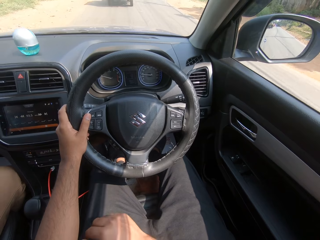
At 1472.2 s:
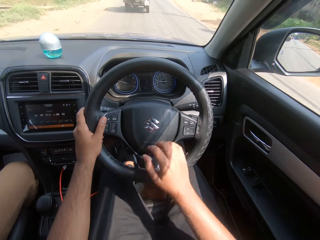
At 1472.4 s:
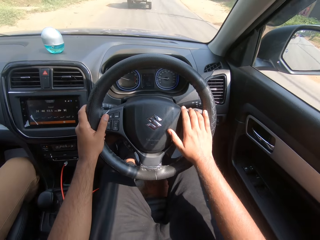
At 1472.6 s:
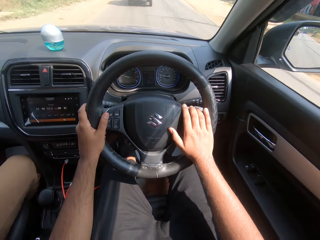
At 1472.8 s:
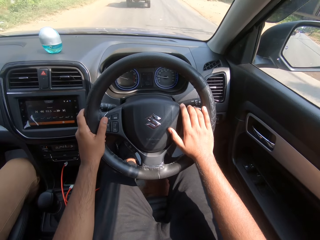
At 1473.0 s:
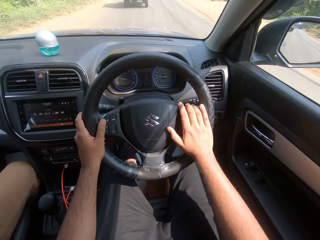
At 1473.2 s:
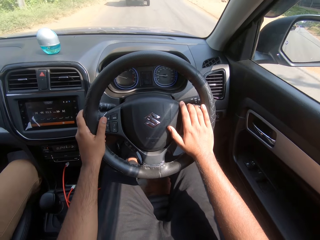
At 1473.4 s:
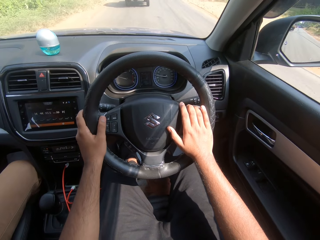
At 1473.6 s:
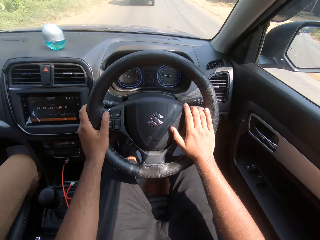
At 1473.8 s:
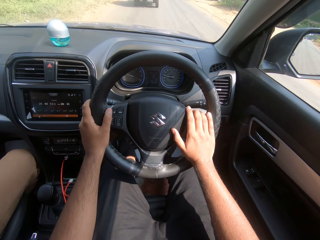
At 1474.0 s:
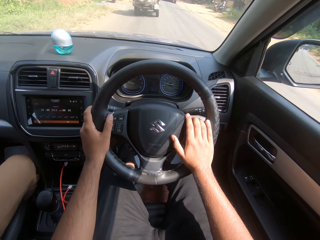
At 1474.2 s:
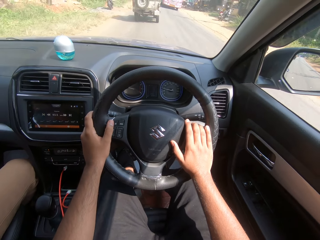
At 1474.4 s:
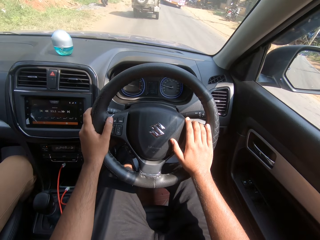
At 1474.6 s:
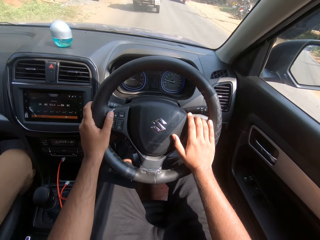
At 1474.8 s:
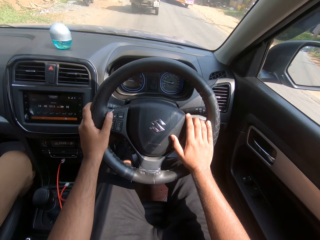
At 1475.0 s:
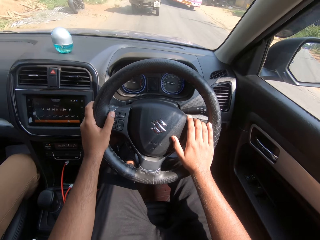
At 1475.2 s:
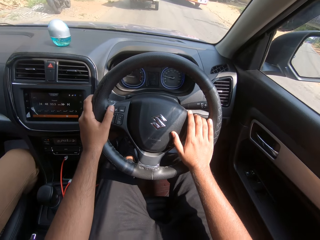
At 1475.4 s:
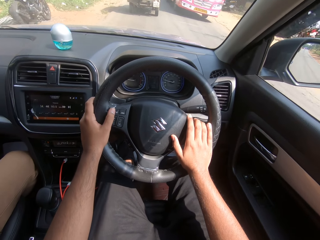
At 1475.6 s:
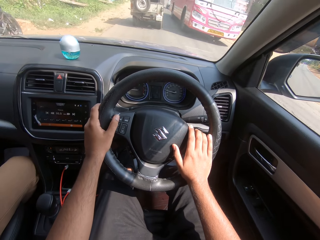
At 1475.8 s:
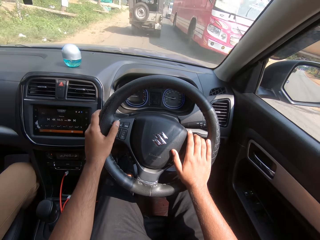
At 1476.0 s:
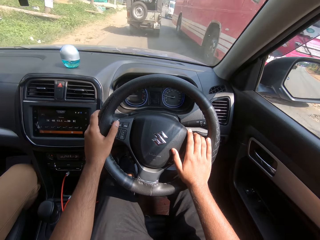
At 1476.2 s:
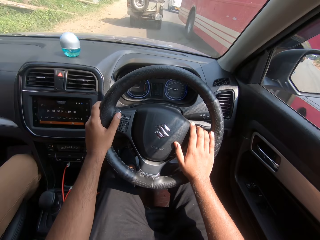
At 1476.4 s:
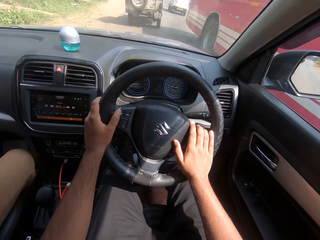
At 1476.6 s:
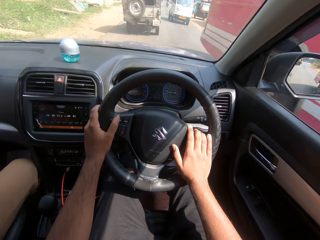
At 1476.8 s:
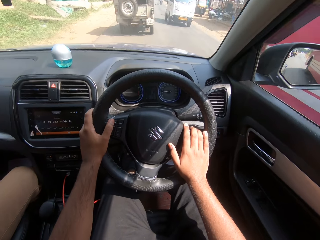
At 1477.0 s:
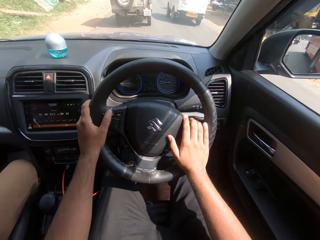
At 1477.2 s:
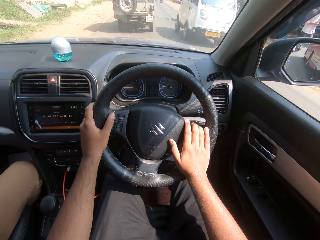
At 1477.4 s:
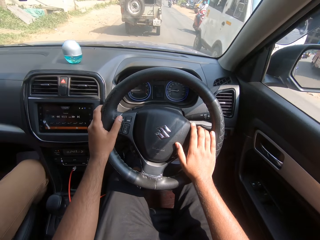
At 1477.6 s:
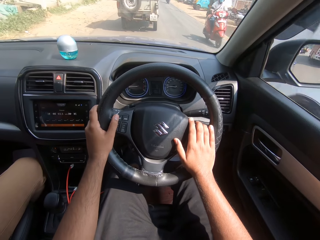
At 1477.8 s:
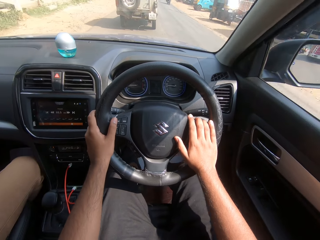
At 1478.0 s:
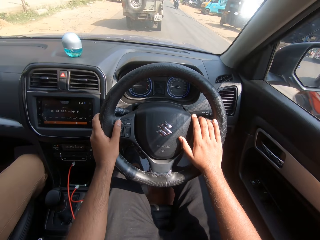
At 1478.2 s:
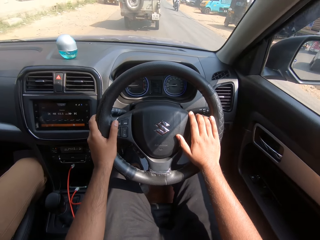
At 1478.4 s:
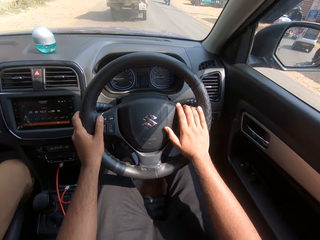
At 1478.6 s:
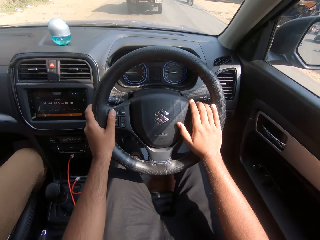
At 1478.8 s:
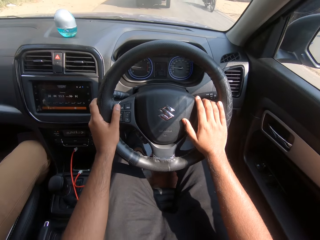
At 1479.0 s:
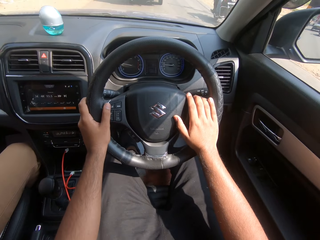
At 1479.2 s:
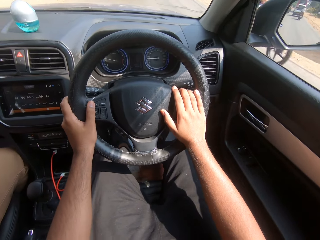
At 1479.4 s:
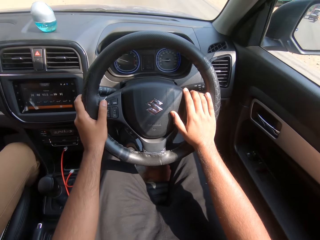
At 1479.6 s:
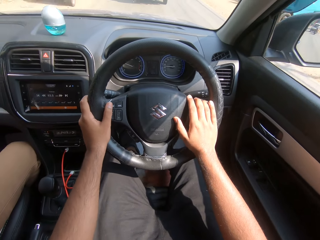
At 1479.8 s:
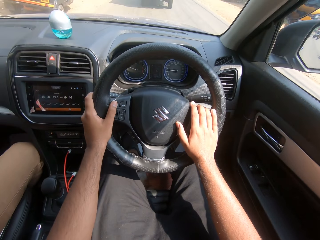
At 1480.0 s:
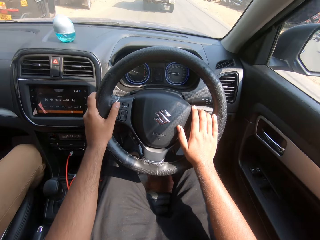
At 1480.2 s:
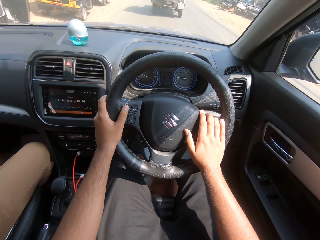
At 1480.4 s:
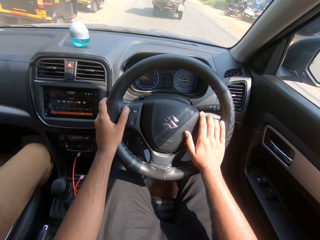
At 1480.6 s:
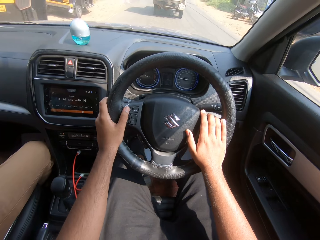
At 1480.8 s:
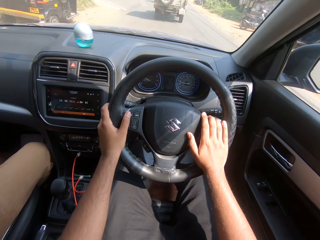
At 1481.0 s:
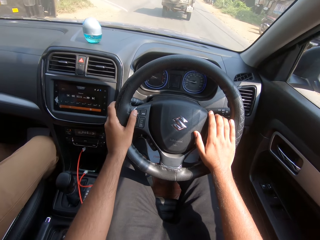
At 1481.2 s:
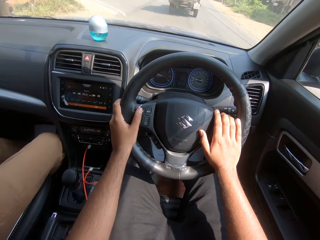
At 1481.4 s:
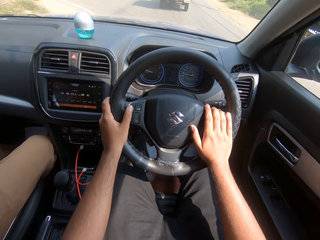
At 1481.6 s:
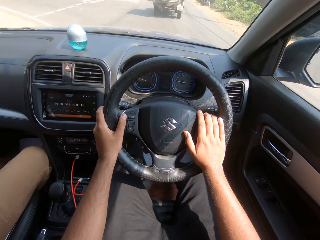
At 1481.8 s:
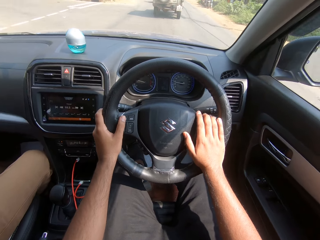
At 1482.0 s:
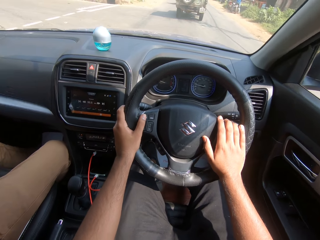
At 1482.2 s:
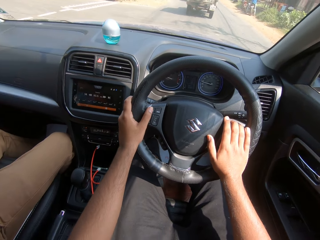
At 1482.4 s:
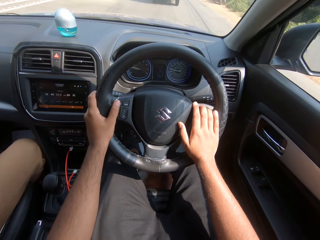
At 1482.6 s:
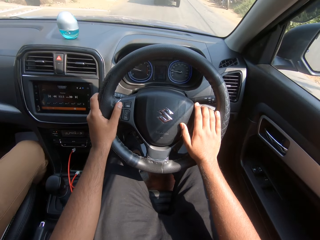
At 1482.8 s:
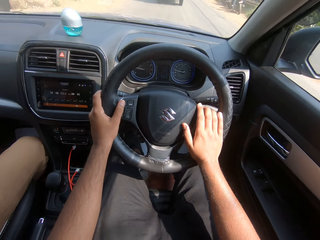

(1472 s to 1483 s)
The camera wearer holds the steering wheel with both hands. A pink colored bus drives past them. A white colored tricycle drives past them. A red colored motorcycle drives past them. A black colored motorcycle drives past them.

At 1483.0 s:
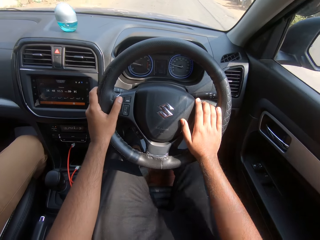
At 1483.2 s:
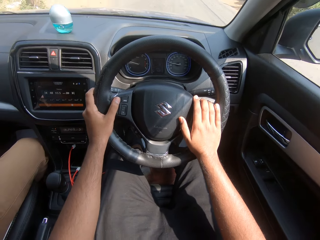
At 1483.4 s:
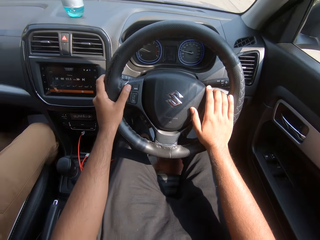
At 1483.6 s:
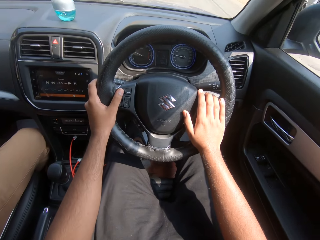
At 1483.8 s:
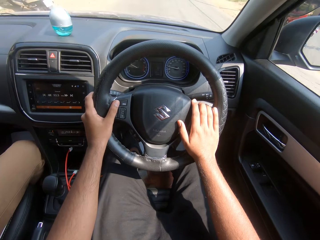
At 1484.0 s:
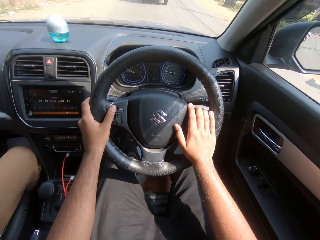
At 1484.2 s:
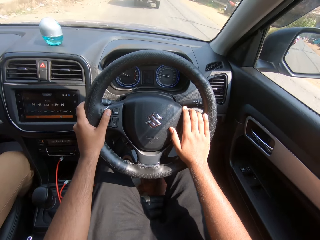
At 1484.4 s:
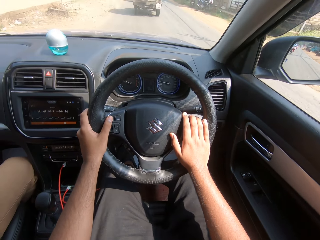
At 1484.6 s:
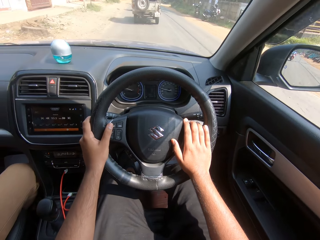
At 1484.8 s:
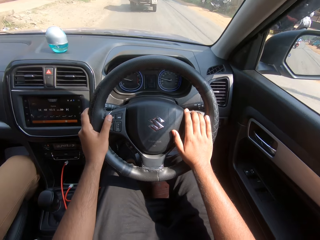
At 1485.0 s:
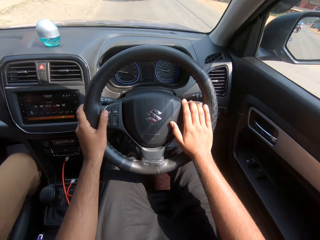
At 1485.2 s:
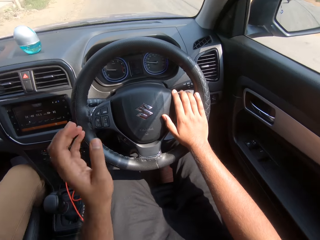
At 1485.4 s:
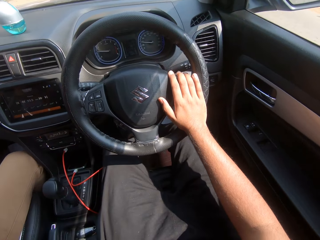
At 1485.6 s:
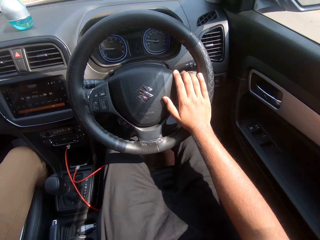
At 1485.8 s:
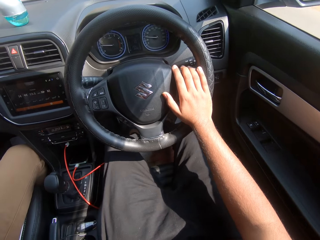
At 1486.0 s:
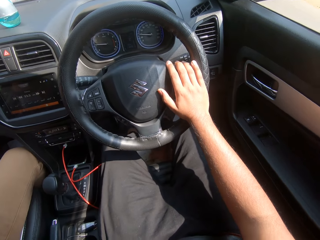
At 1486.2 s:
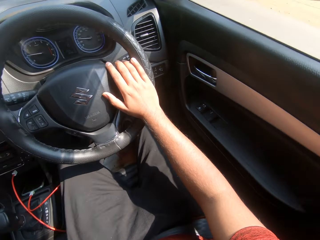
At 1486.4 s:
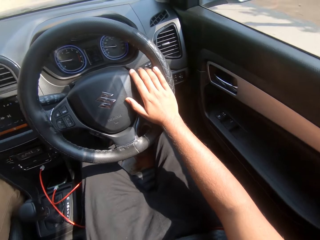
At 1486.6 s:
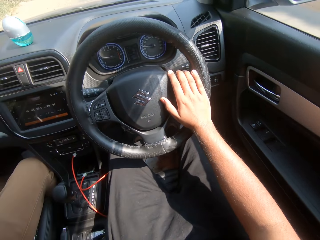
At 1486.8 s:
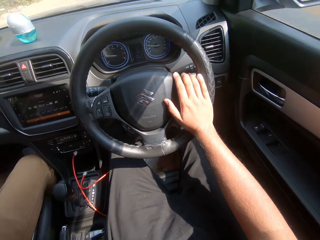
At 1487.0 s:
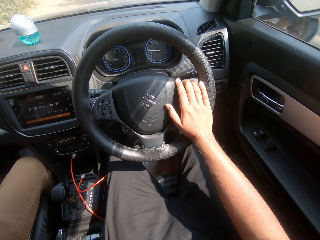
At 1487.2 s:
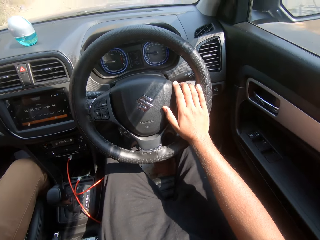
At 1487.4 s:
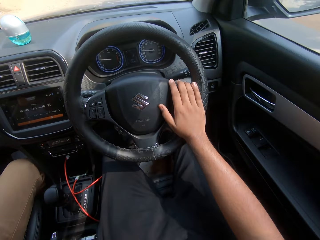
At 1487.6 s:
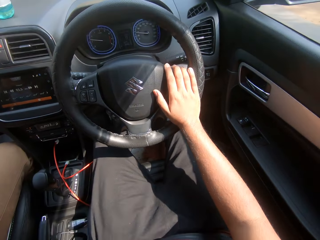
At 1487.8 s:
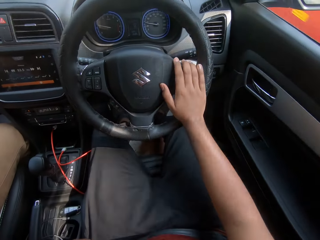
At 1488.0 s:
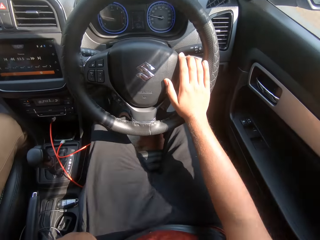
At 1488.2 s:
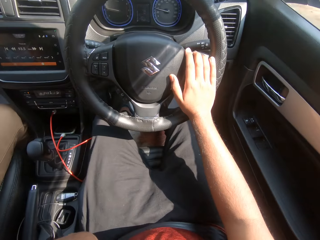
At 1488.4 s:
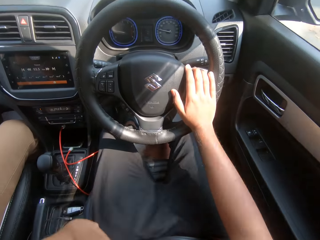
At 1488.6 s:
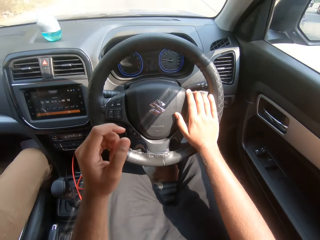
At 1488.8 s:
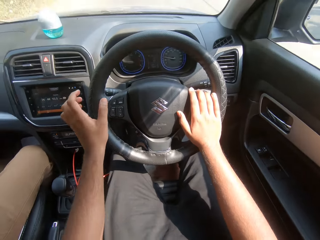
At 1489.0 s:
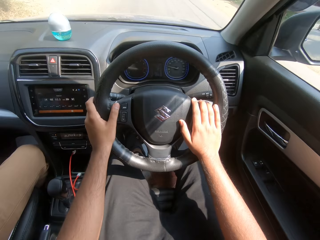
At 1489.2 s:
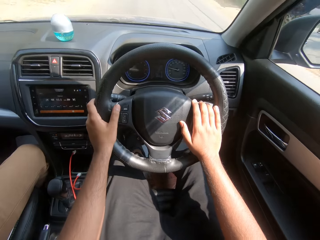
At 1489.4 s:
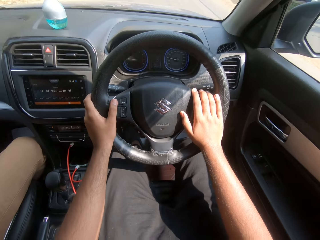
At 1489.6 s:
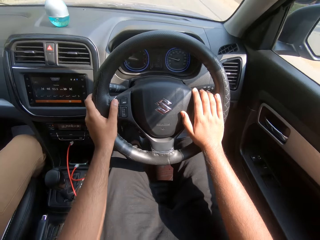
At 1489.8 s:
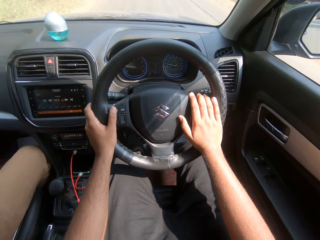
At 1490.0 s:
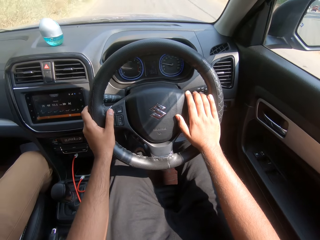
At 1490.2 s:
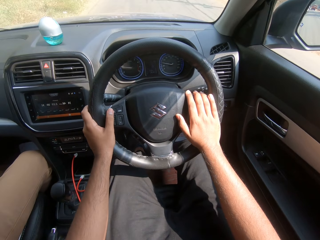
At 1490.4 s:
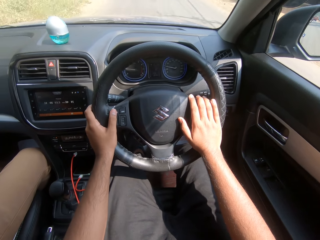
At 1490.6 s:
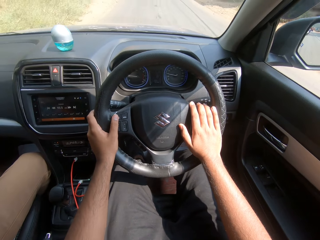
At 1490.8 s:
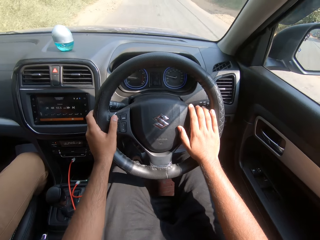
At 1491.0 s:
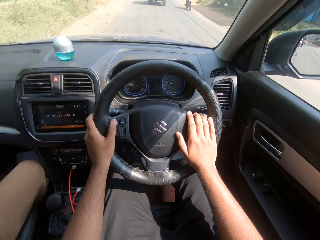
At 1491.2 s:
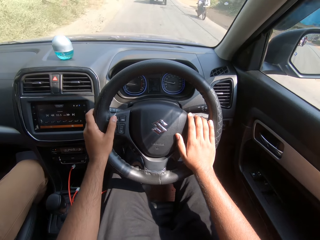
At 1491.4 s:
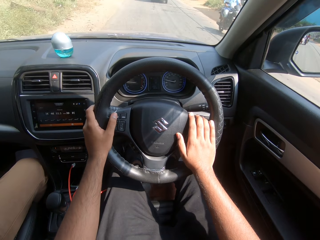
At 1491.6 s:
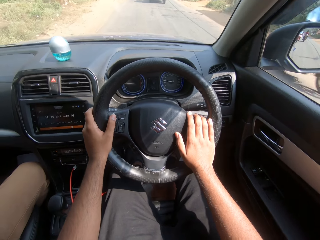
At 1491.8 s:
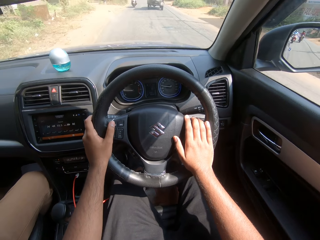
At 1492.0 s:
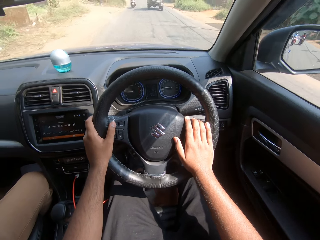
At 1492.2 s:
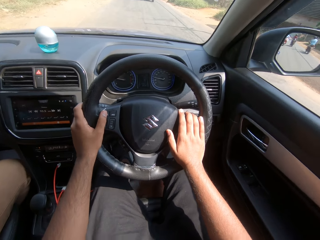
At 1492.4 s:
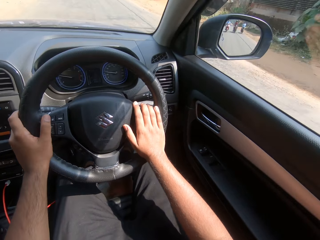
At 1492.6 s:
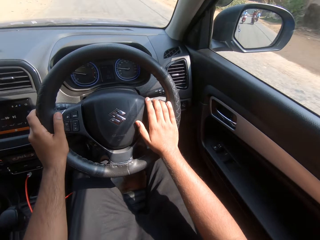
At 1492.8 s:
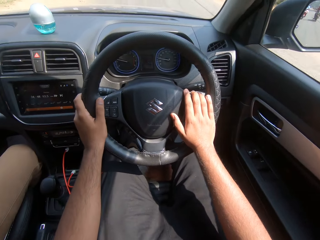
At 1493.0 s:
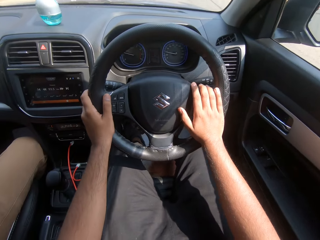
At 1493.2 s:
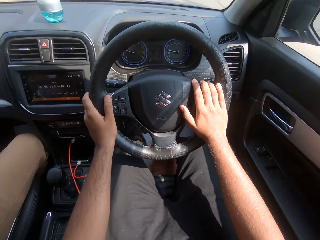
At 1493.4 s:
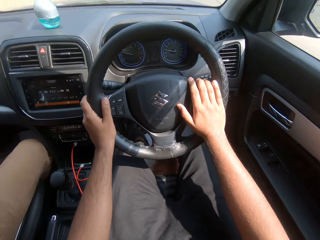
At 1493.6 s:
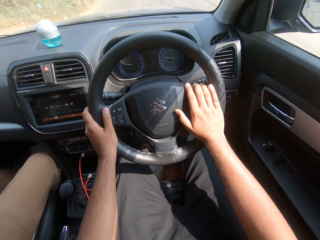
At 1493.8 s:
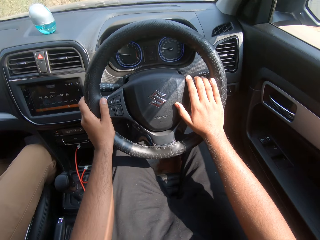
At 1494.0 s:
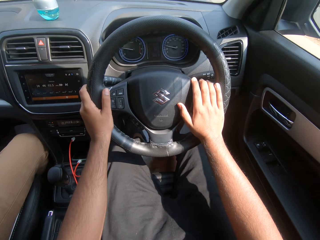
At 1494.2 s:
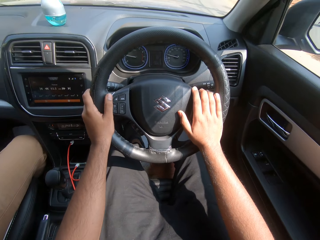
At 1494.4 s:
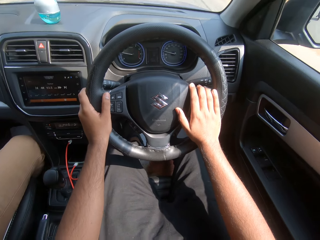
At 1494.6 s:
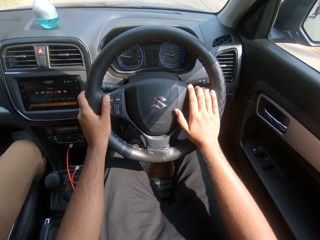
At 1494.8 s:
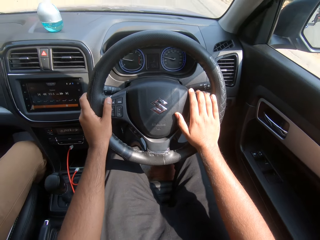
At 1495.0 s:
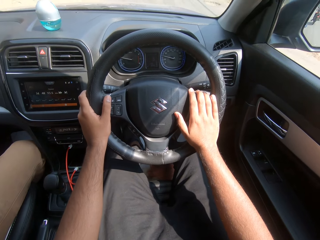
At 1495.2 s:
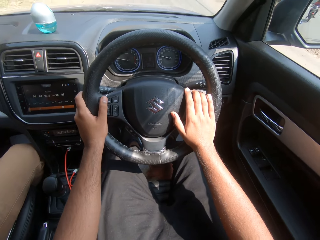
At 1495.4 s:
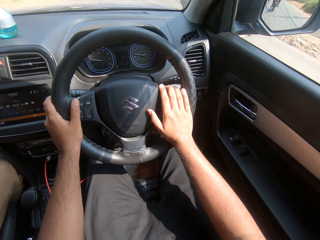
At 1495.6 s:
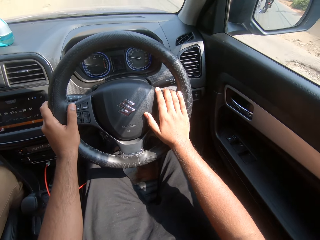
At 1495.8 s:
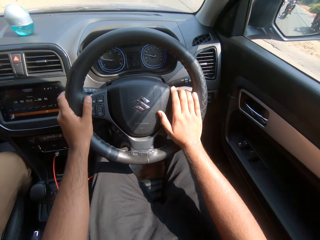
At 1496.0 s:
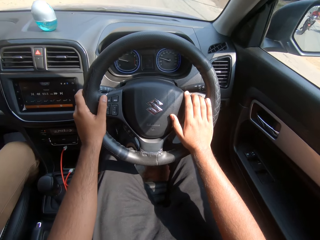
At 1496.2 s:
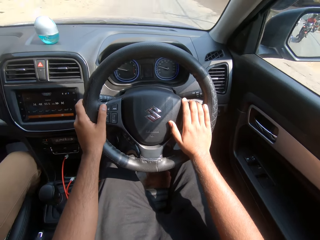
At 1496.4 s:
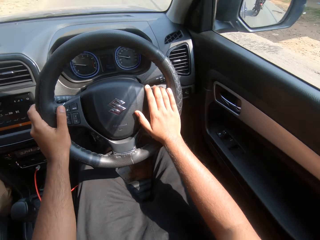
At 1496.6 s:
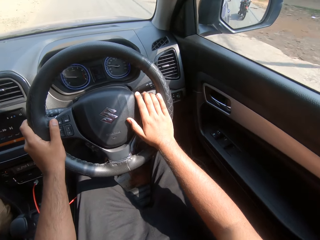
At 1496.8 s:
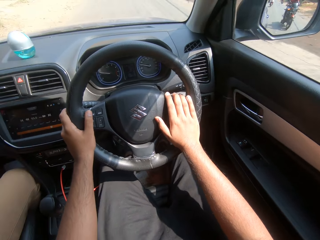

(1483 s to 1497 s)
The camera wearer moves a hand. A man sits on the passenger seat. The camera wearer holds the steering wheel with both hands. A black colored motorcycle drives past them. The man sits on the passenger seat.
